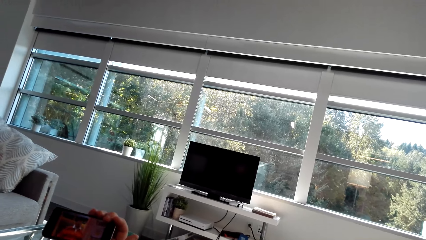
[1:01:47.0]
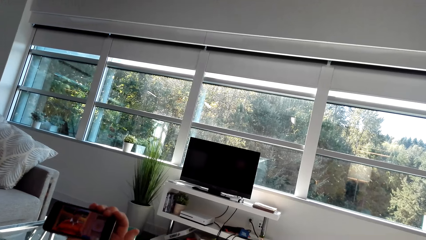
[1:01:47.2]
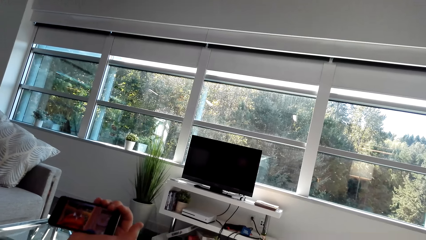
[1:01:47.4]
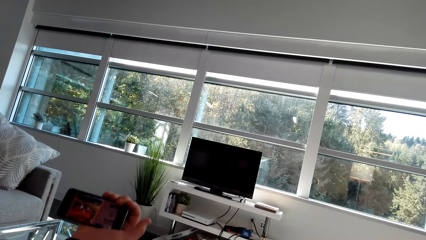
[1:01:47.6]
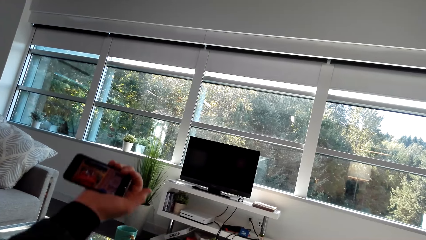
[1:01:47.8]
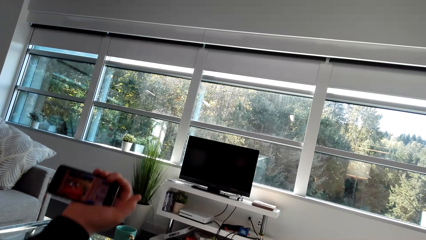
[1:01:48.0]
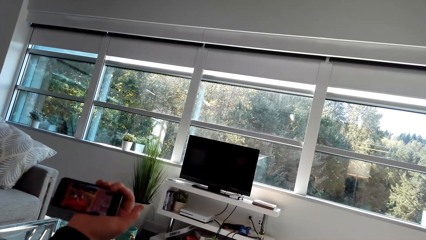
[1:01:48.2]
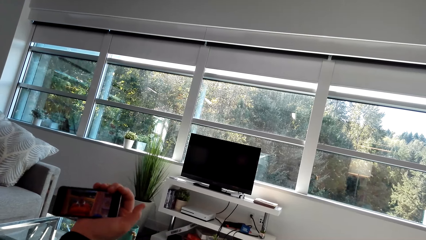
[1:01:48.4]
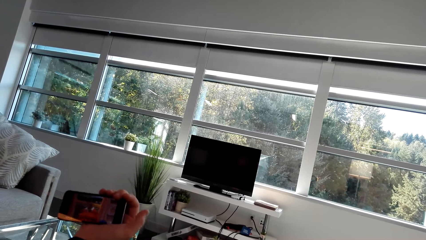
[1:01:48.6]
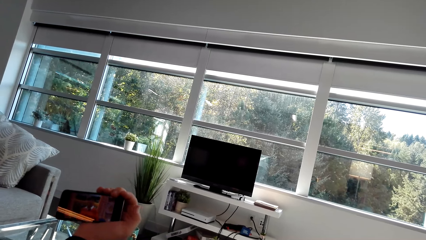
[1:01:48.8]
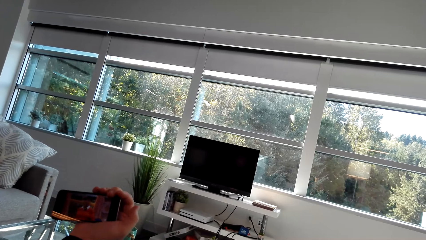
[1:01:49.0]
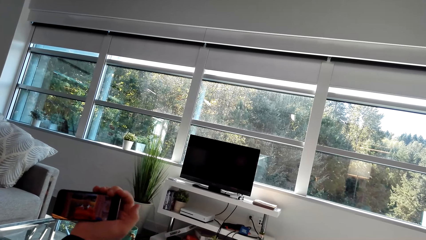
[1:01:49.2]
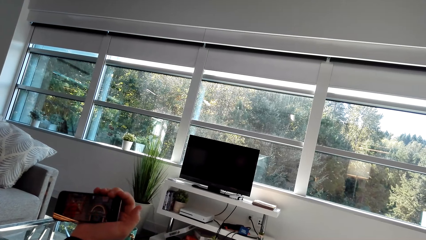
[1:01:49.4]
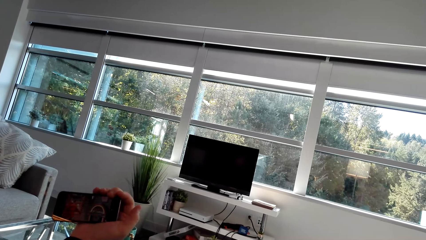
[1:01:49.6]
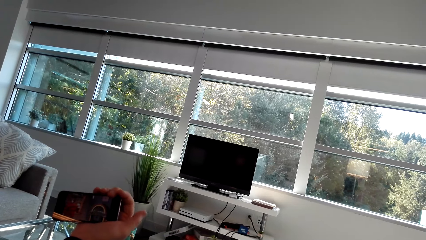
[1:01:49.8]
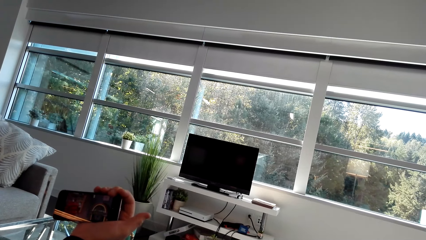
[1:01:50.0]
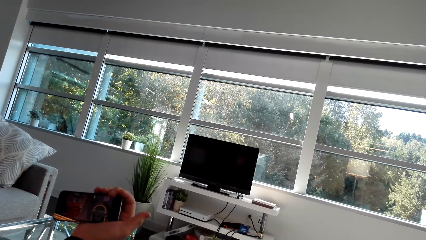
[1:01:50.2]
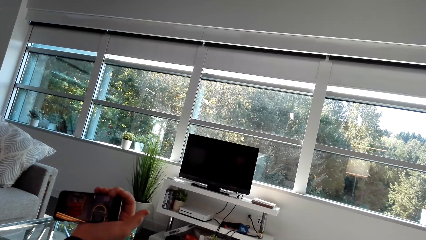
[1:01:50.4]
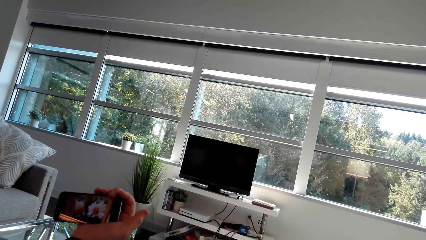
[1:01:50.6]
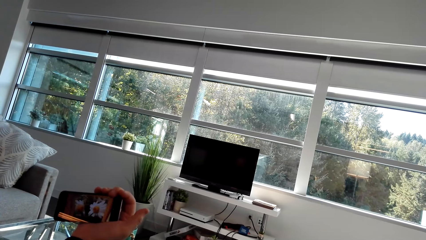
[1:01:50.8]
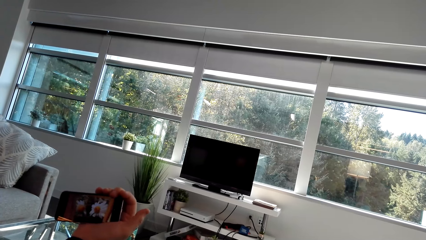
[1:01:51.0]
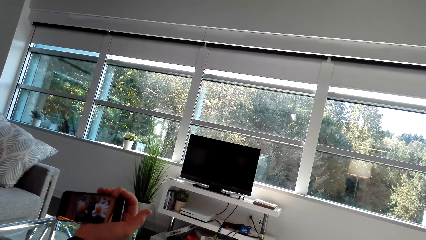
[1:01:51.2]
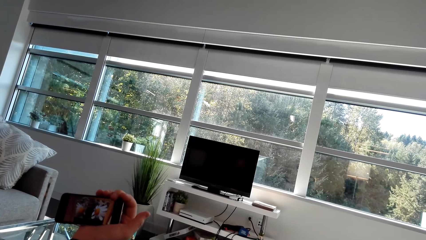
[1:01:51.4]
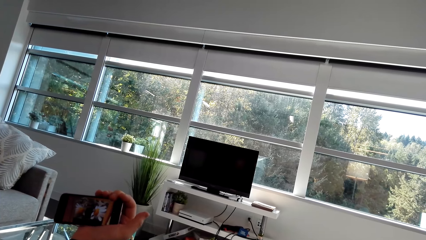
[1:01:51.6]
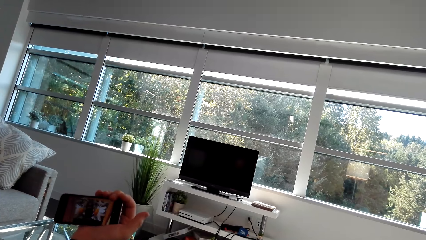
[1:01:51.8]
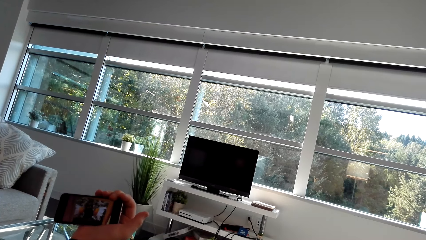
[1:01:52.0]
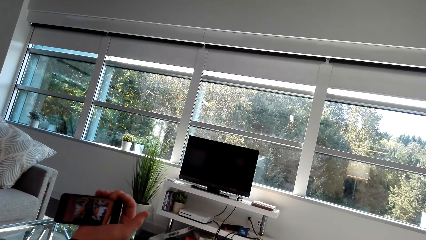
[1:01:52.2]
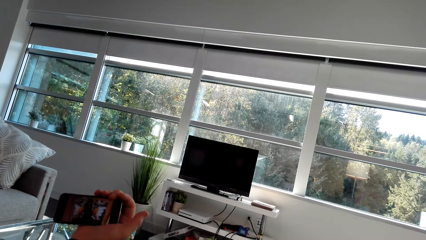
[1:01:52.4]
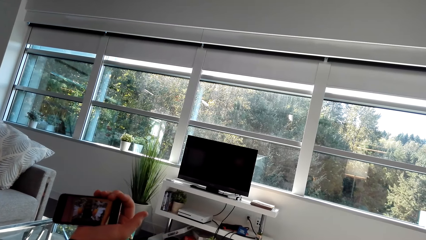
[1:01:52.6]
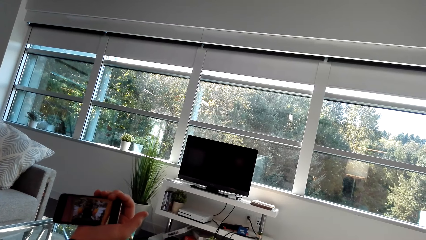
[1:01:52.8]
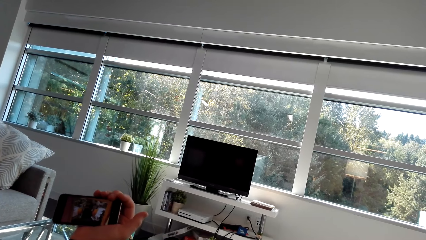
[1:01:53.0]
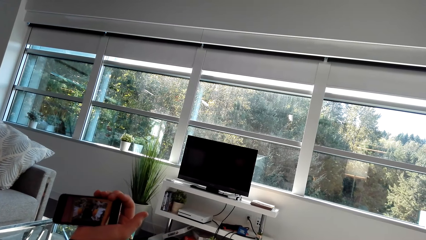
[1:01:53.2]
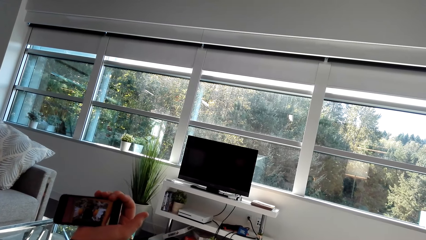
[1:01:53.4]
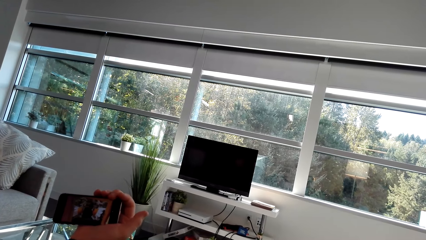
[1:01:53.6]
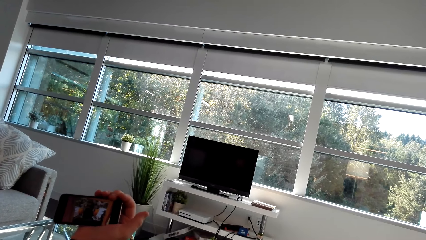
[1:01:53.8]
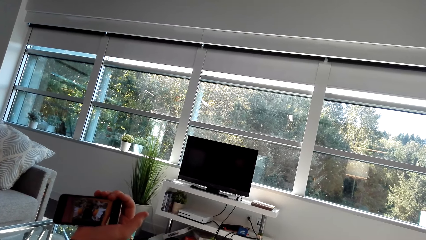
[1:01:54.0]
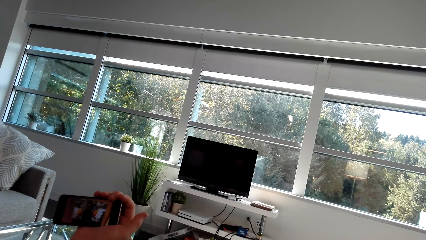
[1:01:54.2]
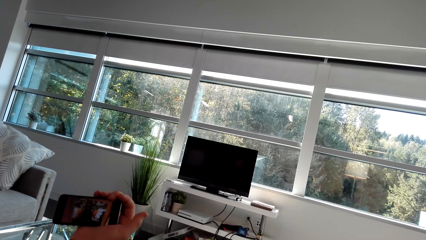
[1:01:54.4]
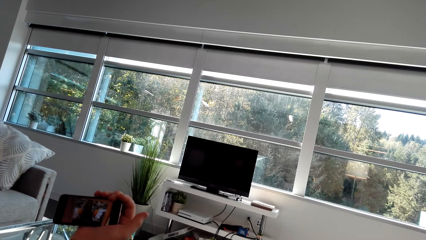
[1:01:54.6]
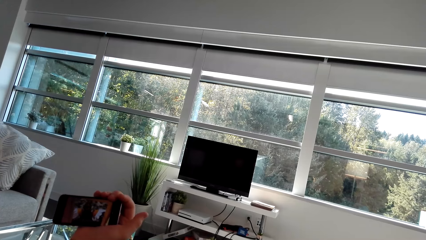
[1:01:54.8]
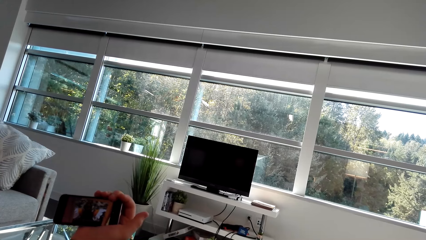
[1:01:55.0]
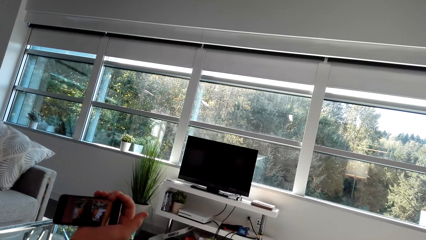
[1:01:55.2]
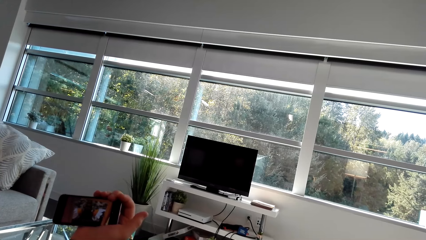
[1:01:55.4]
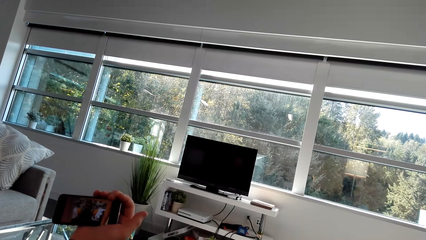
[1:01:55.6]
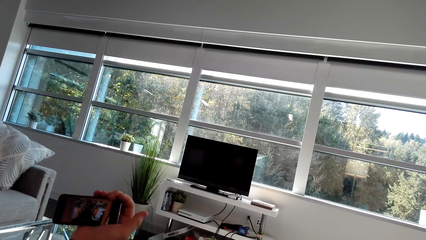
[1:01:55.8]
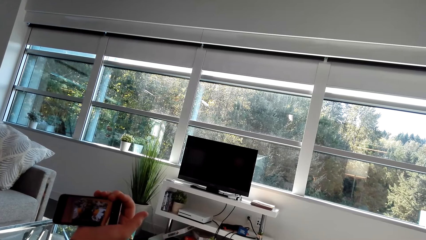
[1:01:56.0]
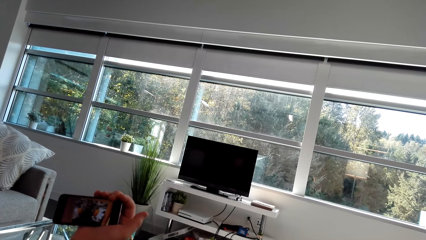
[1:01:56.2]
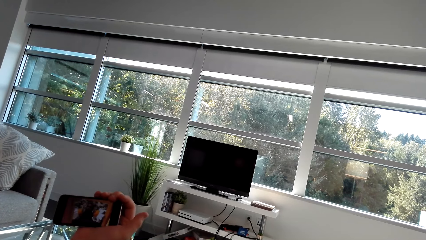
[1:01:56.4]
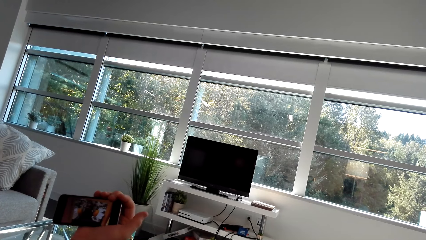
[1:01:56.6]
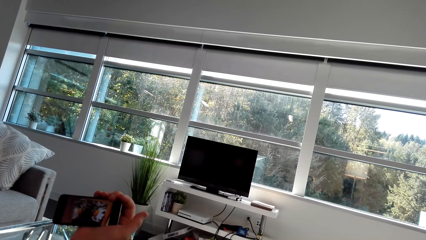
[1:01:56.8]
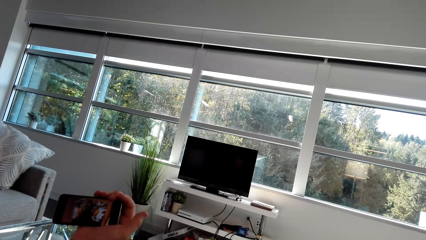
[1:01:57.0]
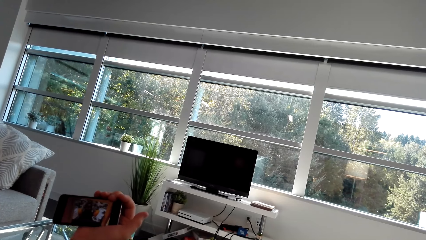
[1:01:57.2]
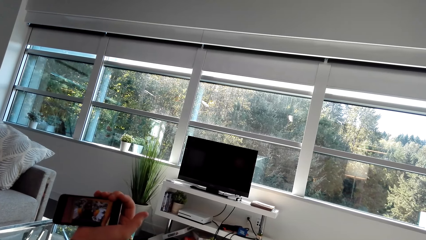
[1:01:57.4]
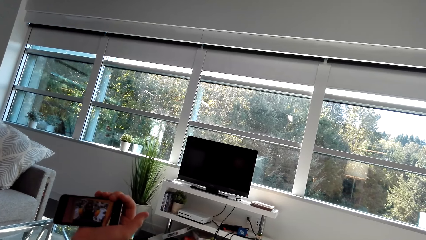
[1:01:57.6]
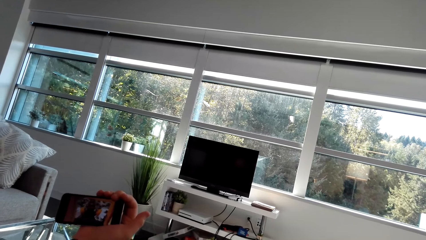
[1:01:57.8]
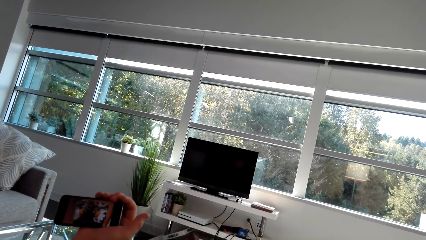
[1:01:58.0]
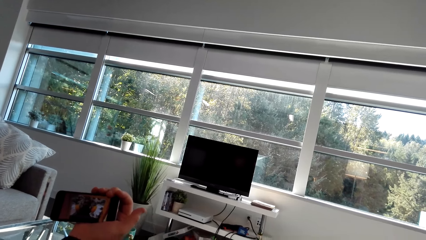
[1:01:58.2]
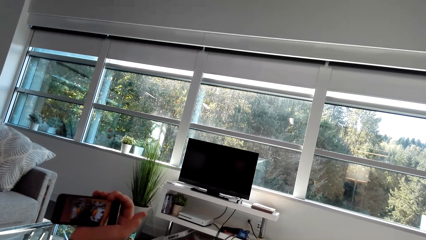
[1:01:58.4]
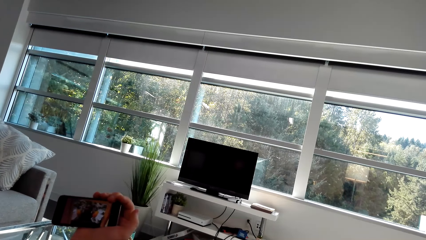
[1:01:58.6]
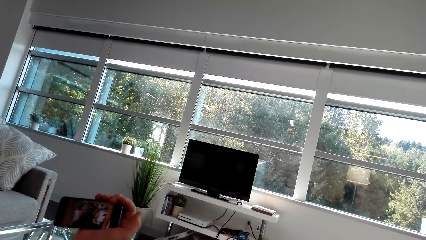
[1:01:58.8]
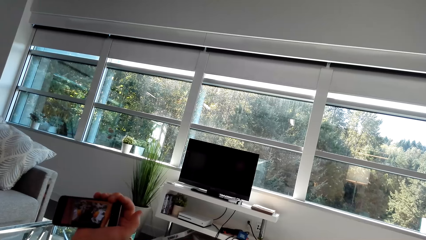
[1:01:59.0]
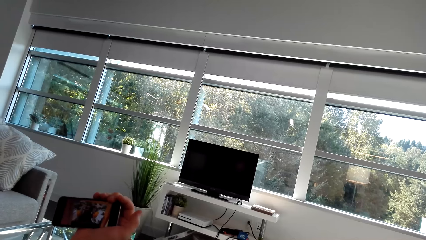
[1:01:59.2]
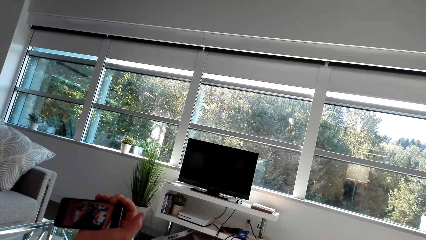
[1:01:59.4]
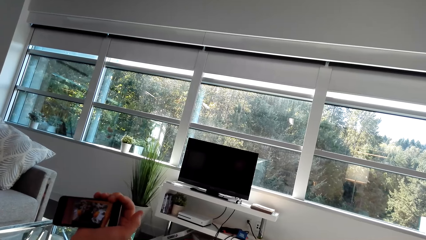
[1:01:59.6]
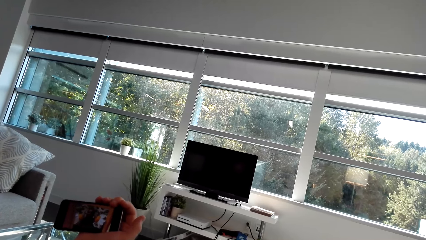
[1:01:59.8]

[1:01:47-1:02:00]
The camera wearer lifts the phone. They watch the video.

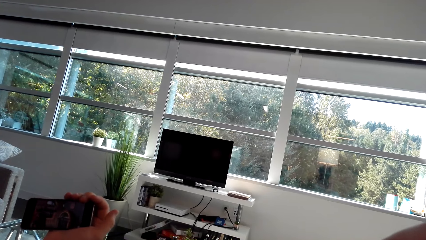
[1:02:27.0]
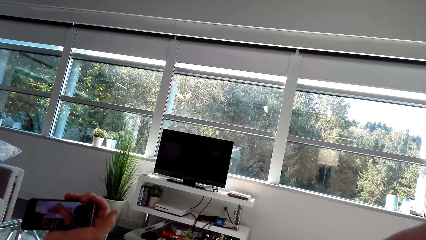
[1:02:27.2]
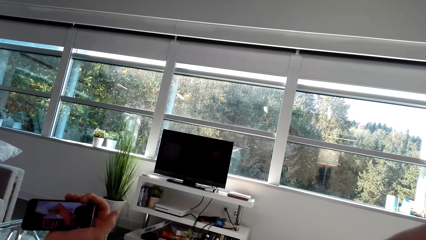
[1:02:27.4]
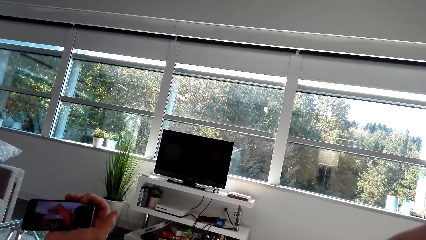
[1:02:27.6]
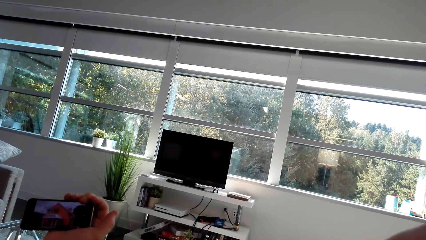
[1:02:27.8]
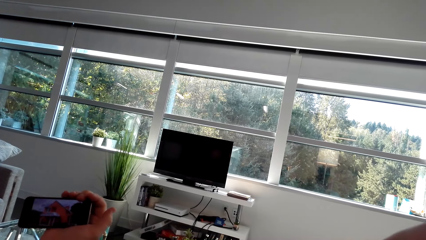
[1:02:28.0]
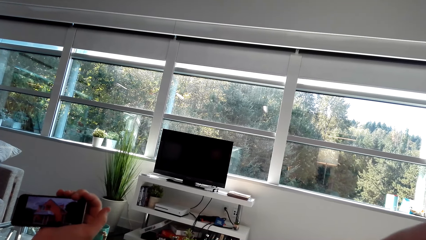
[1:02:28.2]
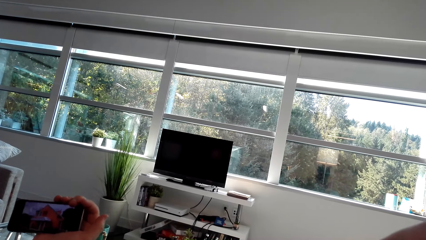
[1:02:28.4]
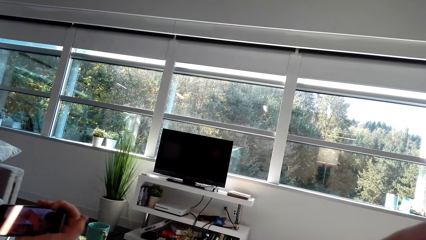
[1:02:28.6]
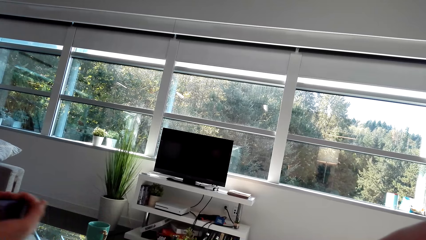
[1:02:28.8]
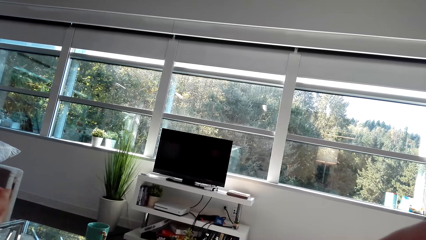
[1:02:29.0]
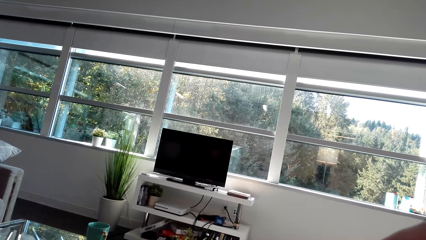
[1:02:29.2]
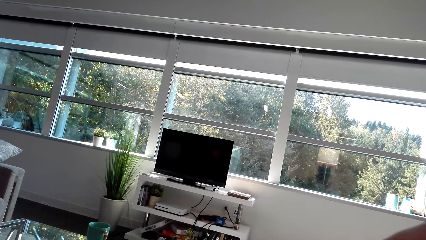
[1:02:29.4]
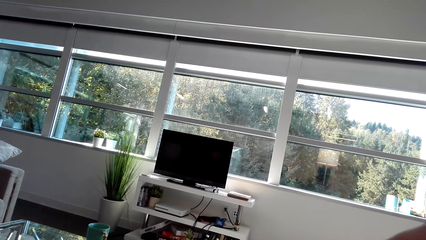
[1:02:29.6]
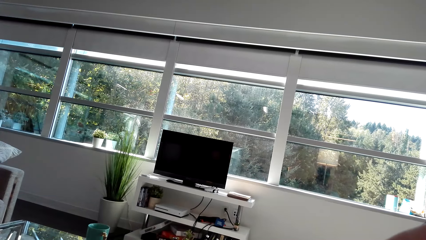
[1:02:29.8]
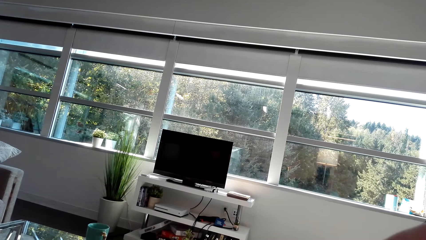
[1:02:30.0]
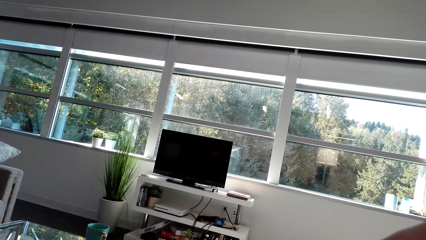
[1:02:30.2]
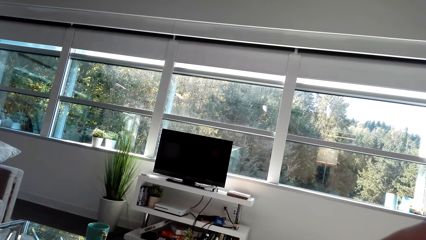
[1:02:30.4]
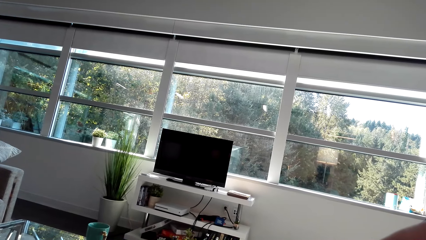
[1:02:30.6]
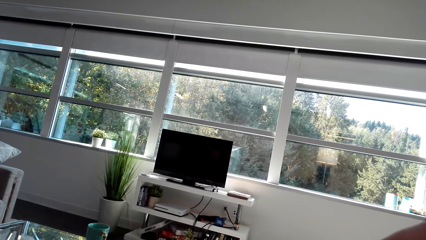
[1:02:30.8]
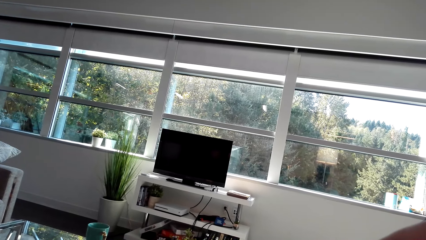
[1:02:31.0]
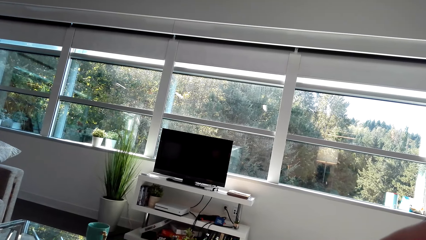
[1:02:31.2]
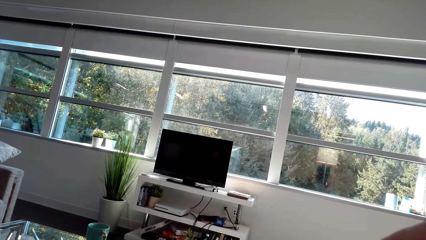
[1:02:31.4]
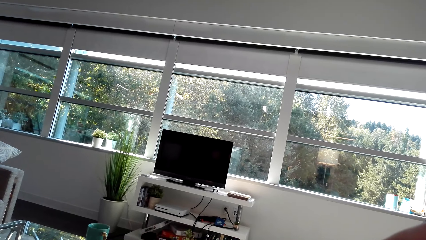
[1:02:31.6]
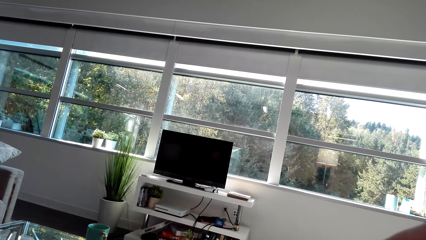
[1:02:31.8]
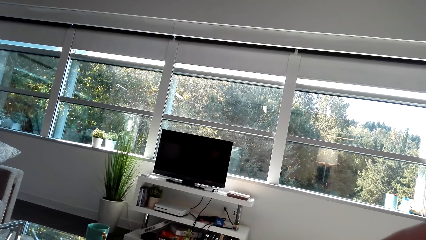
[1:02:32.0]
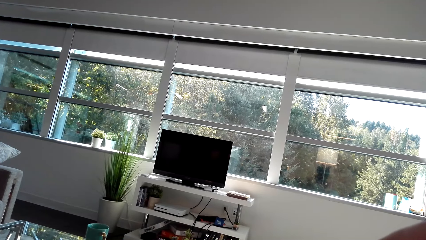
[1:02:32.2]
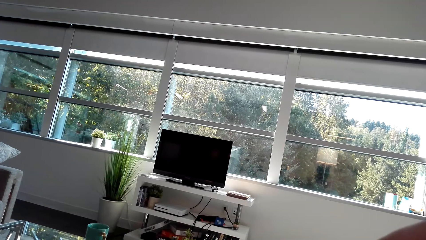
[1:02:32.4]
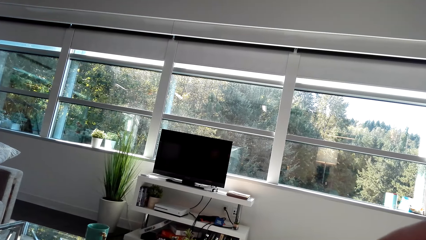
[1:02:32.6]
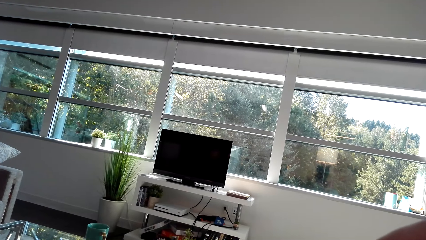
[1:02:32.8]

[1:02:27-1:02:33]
The camera wearer moves the hand. They look around.
